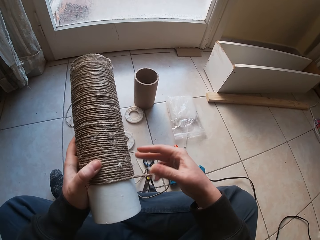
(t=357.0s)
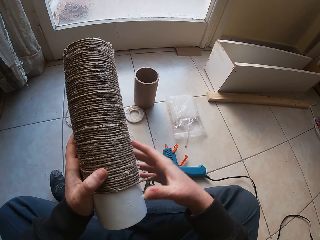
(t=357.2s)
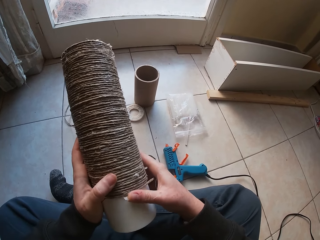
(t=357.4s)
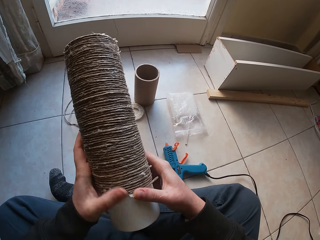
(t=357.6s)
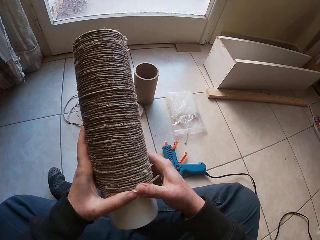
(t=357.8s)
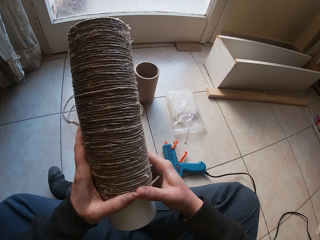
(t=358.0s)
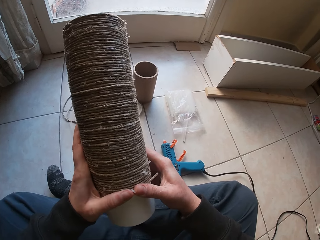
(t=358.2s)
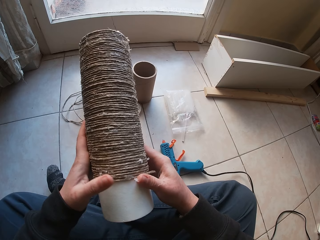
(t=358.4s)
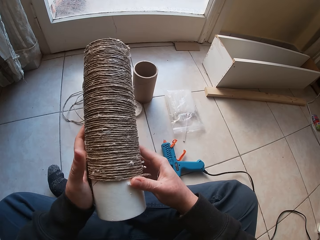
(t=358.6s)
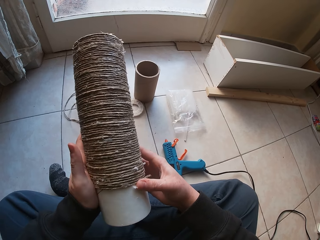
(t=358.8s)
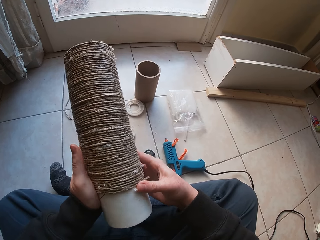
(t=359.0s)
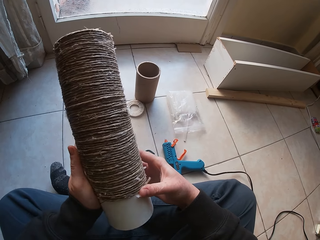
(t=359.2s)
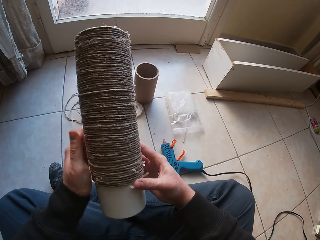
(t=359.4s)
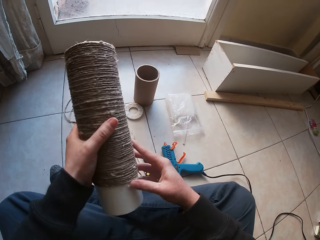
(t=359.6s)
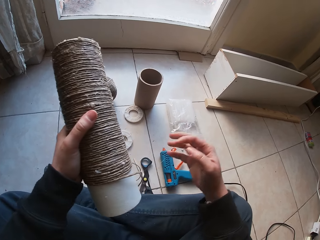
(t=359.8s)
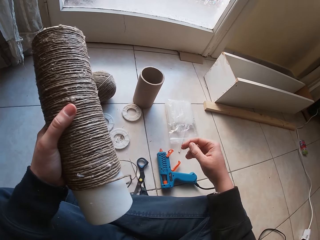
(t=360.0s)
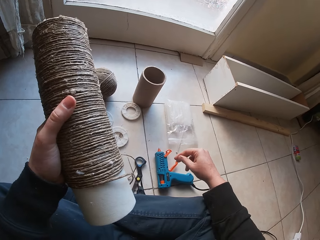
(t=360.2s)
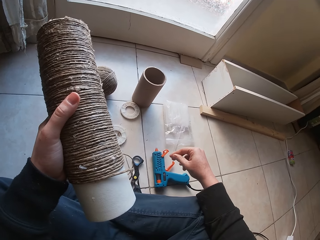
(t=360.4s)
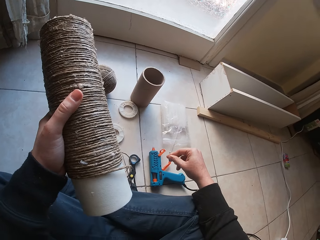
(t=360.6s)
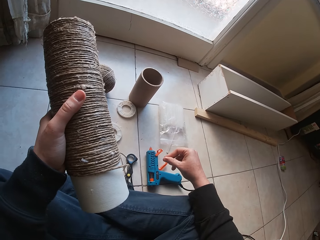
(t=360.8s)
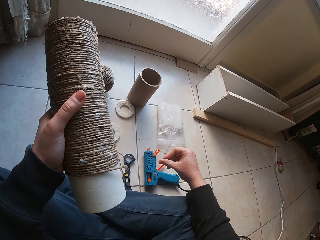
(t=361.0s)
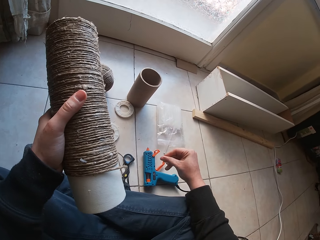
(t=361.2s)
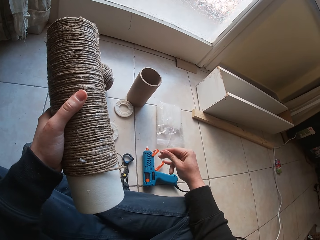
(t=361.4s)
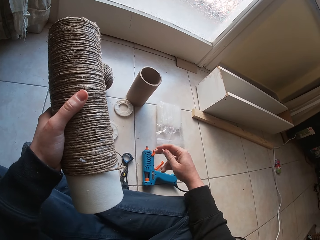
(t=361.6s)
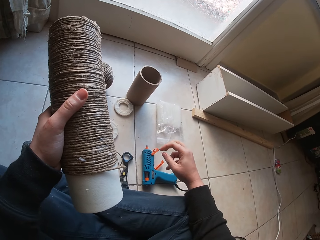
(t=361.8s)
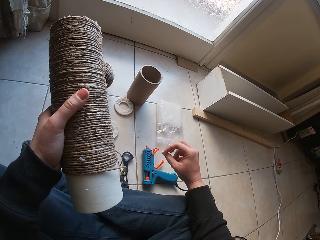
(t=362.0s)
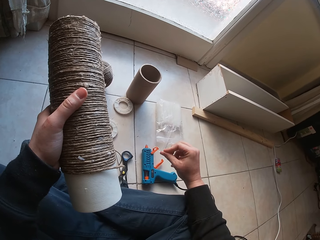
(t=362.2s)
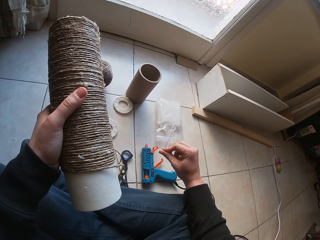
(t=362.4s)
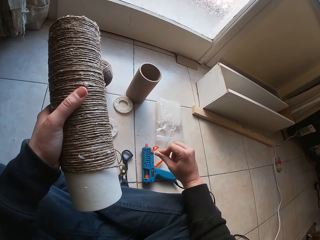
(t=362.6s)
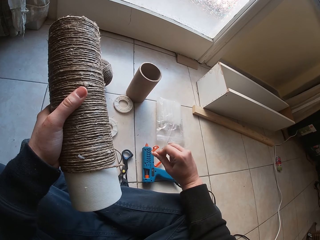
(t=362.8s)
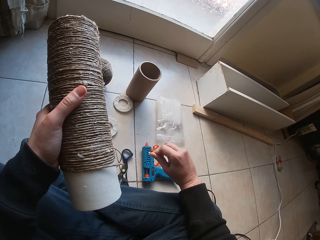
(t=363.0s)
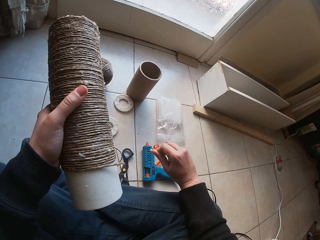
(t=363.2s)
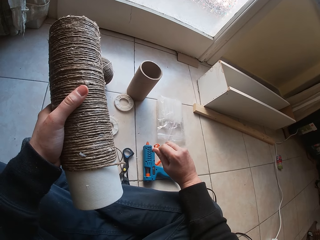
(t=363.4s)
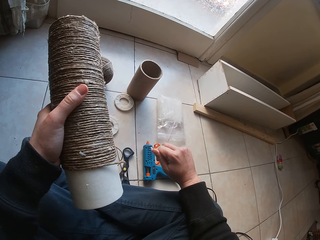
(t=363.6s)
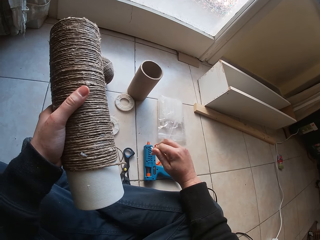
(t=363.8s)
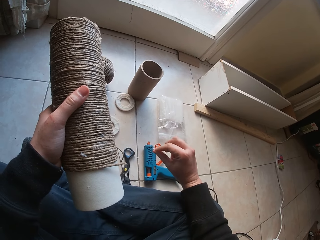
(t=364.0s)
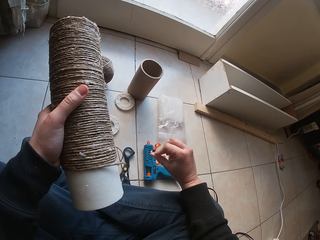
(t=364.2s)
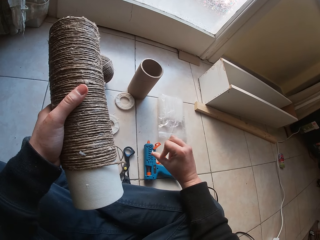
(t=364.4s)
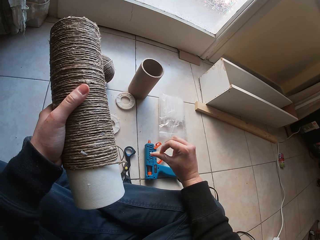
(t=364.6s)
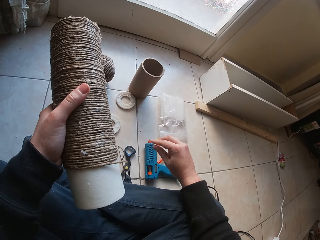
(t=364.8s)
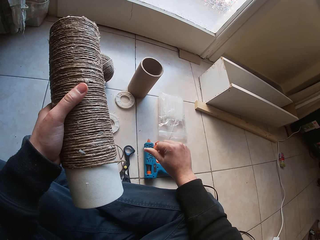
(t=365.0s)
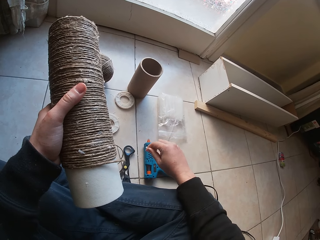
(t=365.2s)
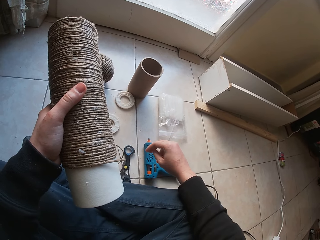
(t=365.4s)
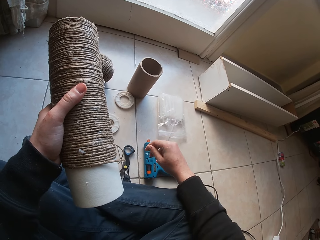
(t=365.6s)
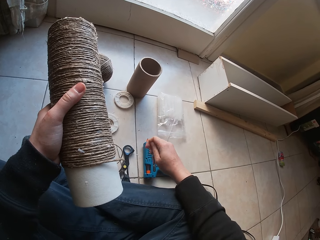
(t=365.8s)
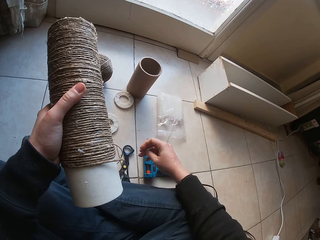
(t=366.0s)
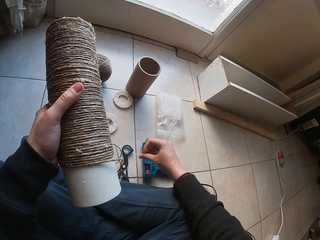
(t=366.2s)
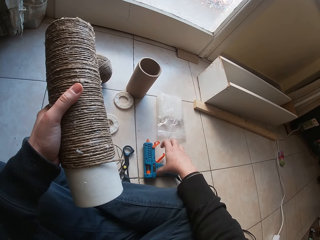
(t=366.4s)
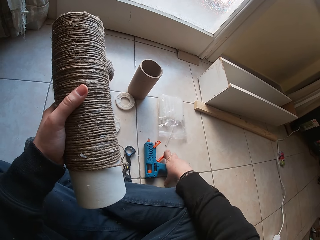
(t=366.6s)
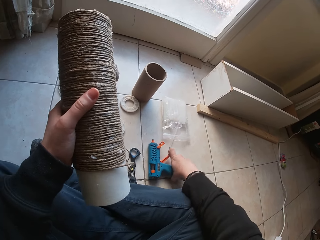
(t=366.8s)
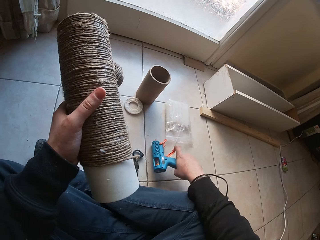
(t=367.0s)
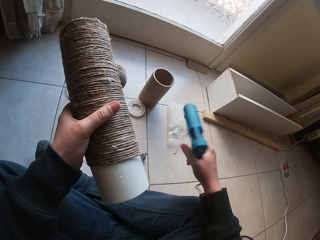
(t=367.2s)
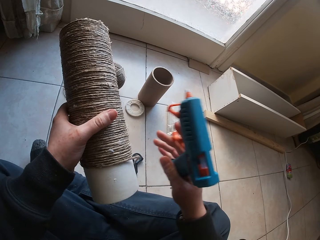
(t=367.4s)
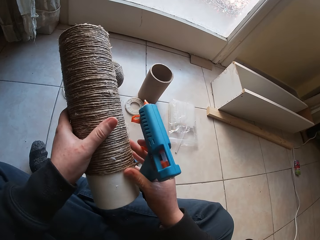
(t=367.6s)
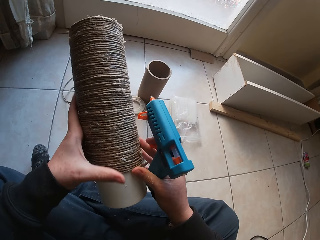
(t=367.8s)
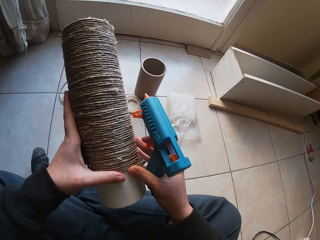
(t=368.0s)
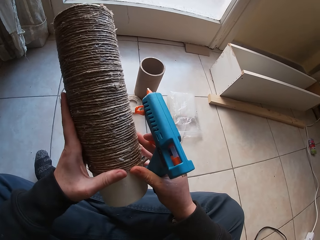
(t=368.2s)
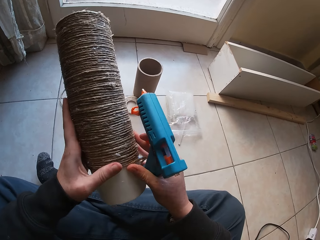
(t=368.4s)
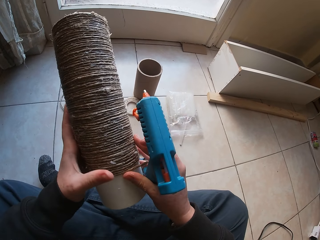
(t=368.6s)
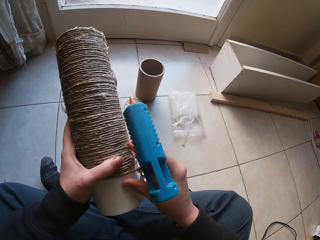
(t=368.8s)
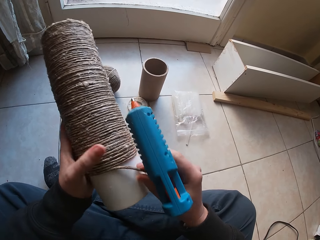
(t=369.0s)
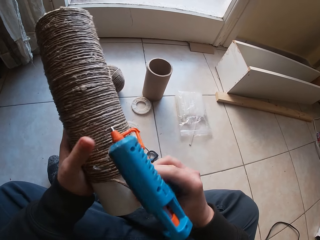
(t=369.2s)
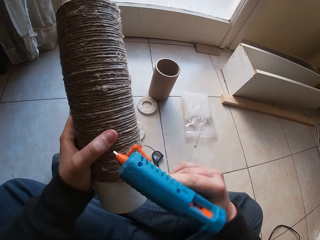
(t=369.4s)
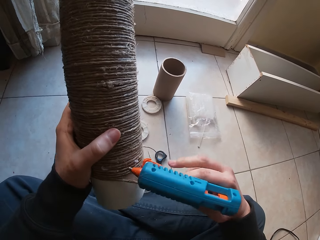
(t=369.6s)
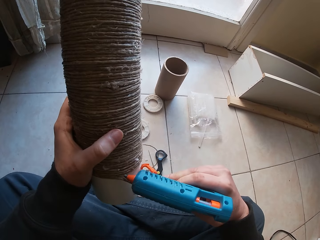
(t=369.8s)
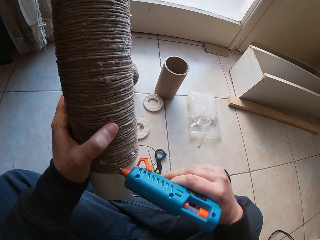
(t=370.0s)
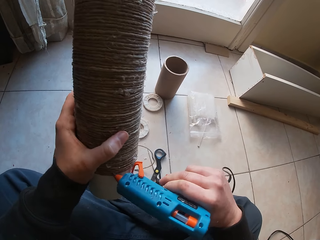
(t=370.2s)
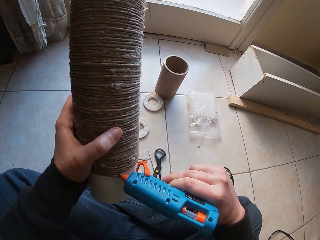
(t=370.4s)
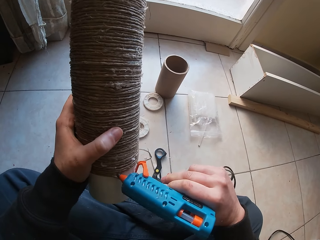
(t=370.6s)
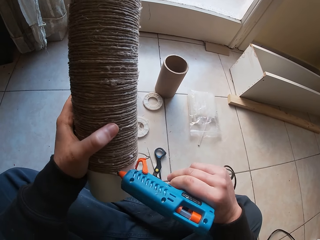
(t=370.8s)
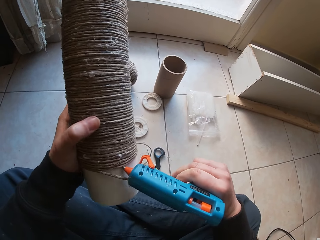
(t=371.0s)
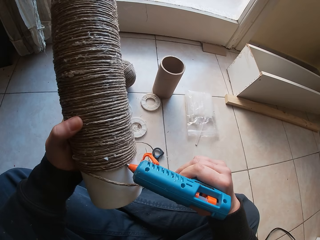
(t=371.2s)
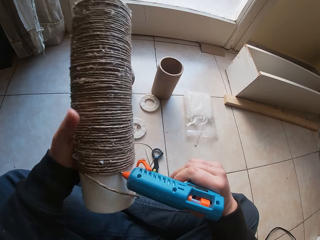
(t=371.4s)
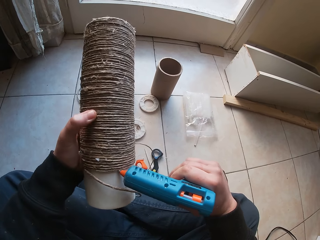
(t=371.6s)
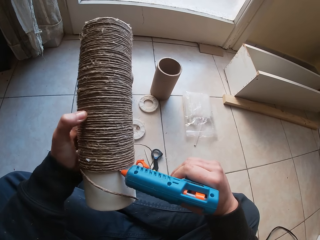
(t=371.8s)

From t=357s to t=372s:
The camera wearer presses the string or rope. He removes glue from his right hand with his thumb and index fingers. He picks up the glue gun from the floor with his right hand. He holds the craft with both hands. He adjusts the rope on the tubular cardboard with his right hand. He applies glue to the craft with the glue gun in his right hand.

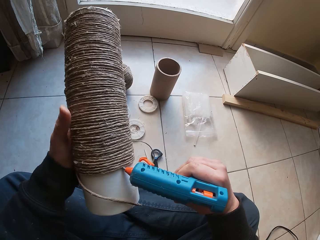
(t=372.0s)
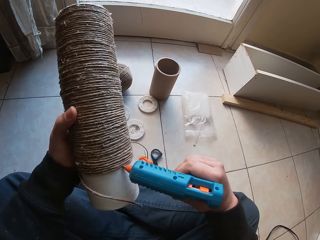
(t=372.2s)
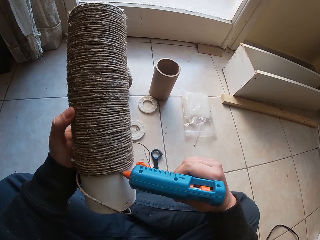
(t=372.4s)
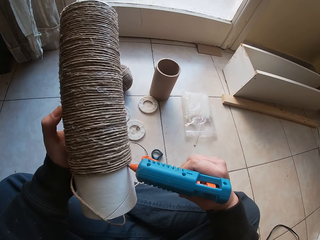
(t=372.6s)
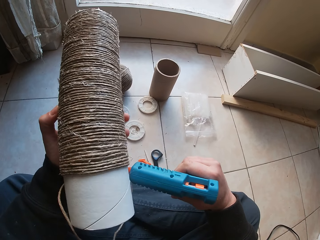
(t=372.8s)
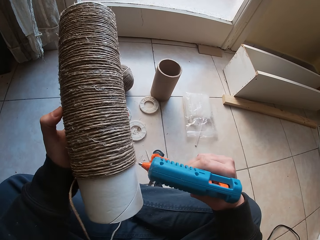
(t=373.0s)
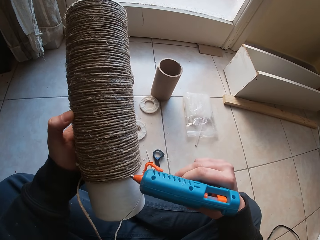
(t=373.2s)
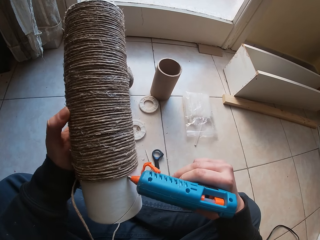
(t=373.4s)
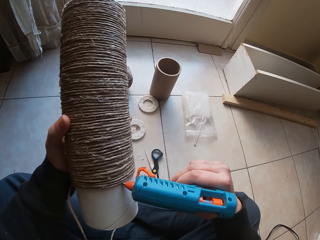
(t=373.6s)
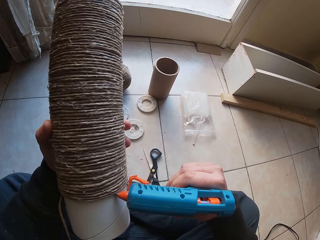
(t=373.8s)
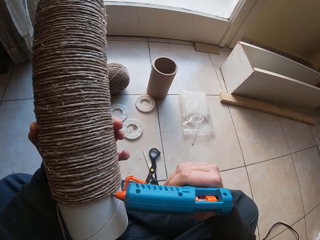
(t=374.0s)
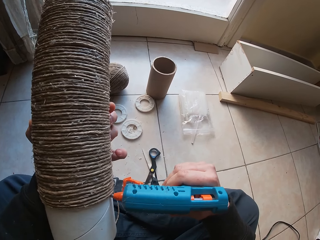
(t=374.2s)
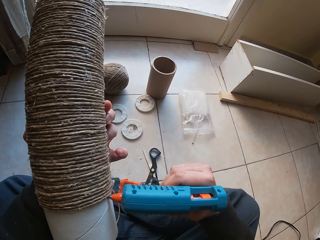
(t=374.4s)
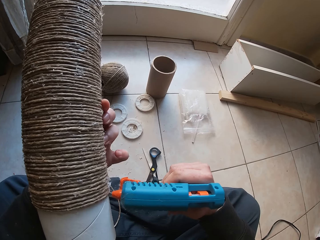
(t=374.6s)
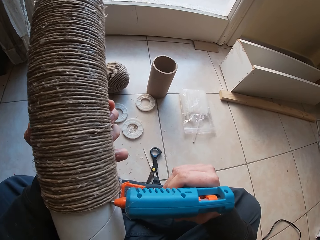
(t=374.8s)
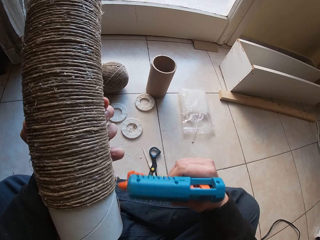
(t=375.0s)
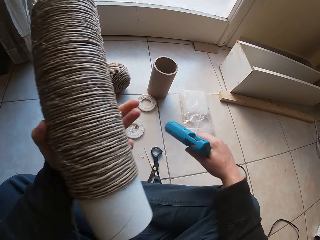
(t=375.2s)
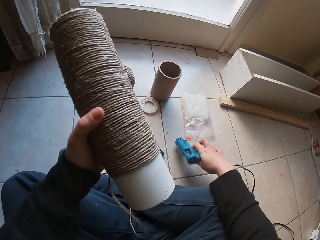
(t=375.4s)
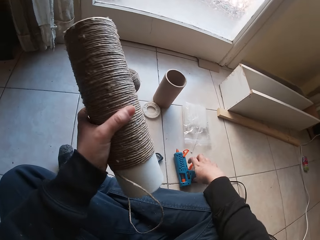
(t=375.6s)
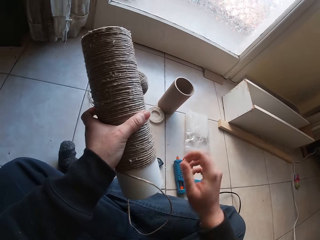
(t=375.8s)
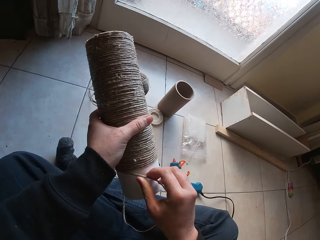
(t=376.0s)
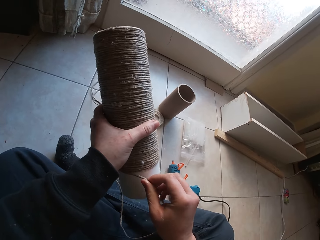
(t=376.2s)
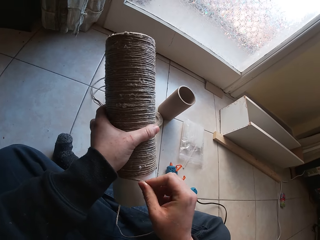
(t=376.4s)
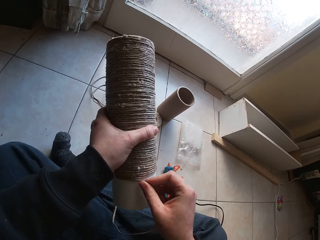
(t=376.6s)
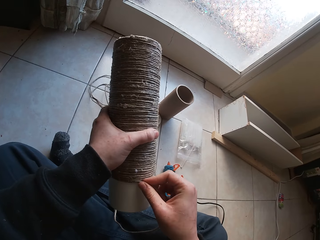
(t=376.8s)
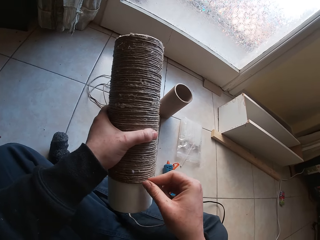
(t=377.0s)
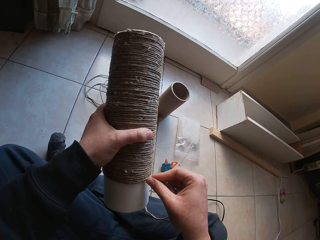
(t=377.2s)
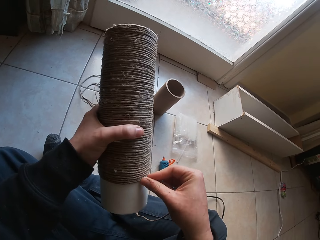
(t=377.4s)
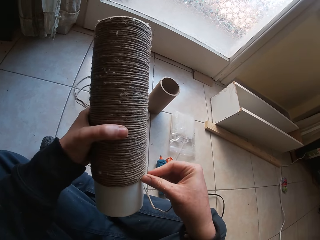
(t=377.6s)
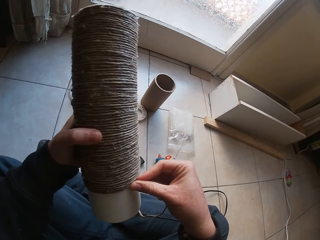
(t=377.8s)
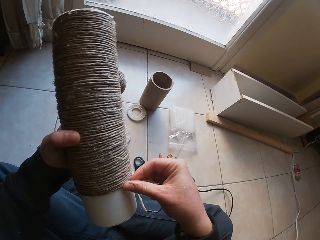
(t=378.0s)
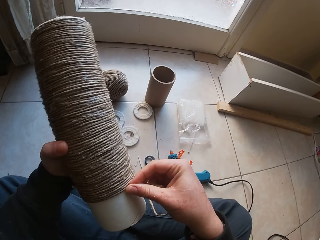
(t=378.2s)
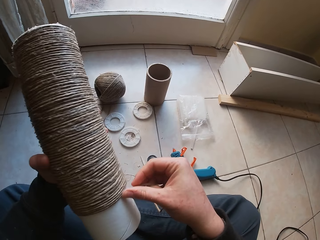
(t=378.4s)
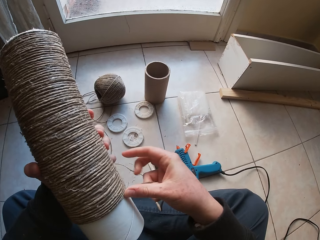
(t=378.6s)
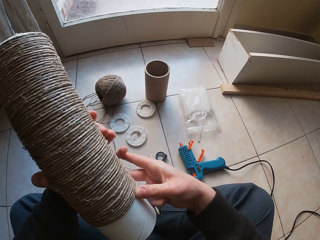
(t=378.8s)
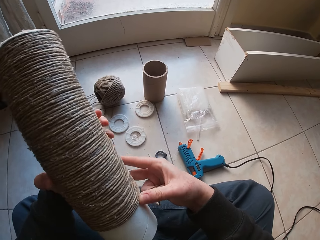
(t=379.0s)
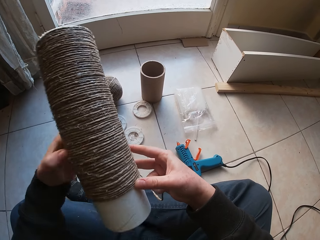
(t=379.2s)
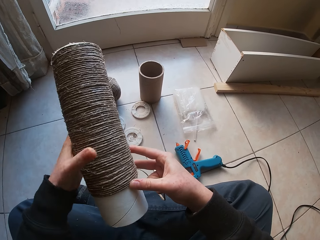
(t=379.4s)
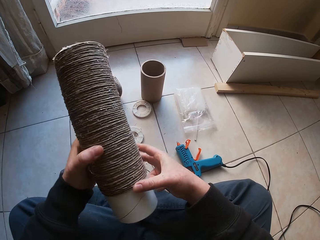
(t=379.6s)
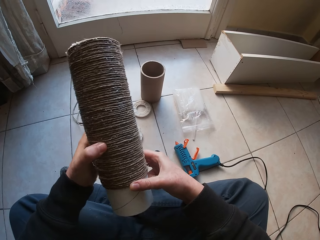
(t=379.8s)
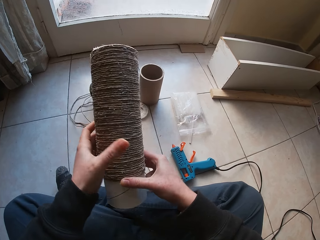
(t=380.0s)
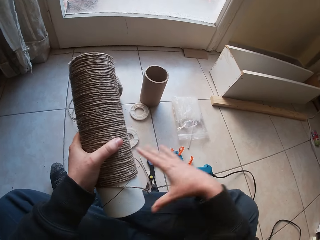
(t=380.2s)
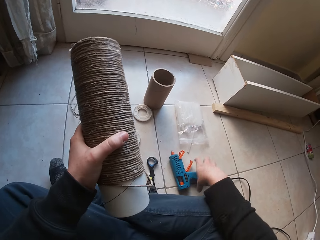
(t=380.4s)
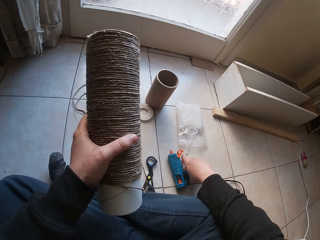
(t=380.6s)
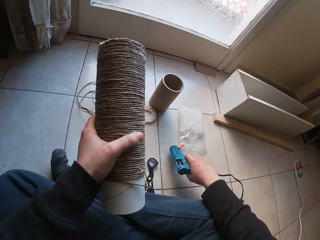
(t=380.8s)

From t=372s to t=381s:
The camera wearer puts the glue gun on the floor with his right hand. He puts the rope round the tubular cardboard with his right hand.
